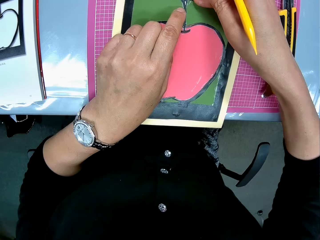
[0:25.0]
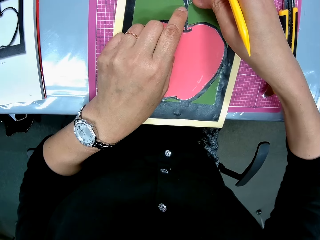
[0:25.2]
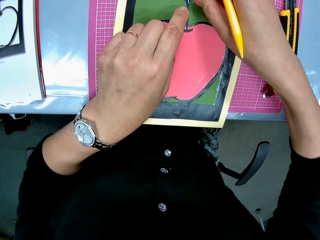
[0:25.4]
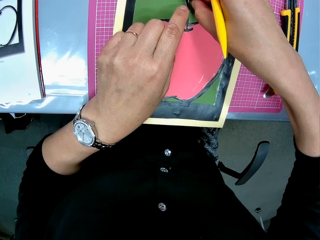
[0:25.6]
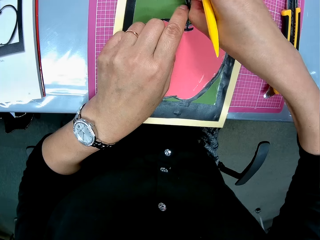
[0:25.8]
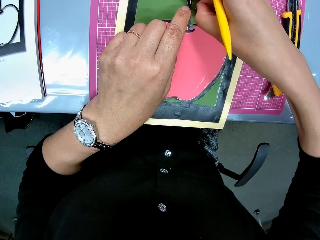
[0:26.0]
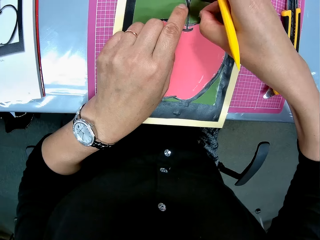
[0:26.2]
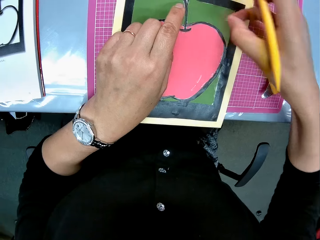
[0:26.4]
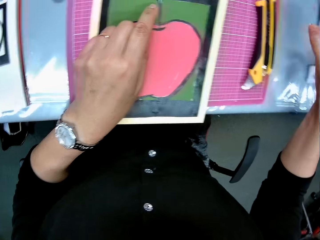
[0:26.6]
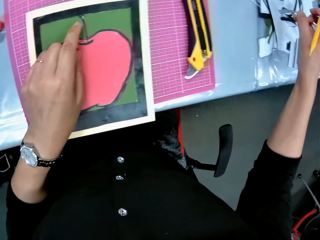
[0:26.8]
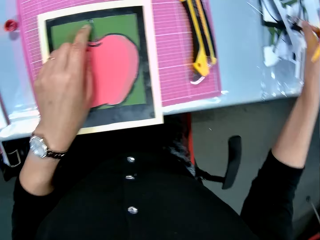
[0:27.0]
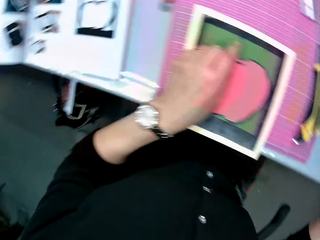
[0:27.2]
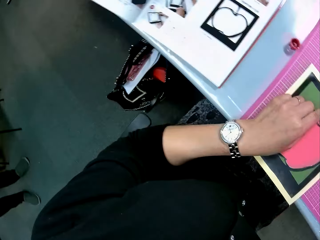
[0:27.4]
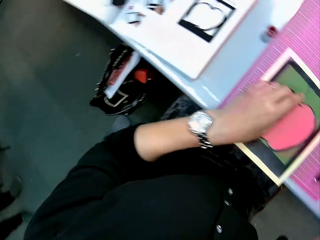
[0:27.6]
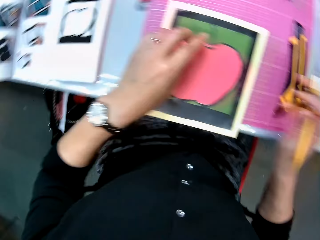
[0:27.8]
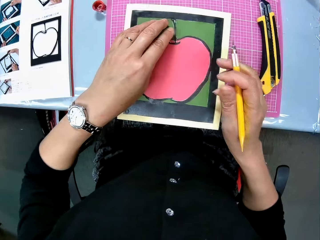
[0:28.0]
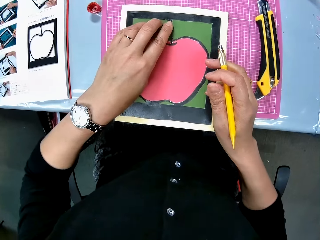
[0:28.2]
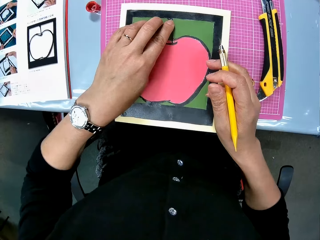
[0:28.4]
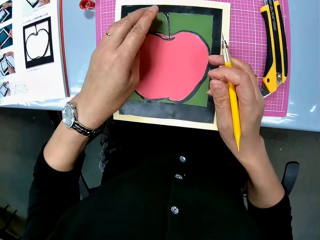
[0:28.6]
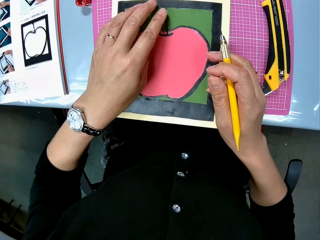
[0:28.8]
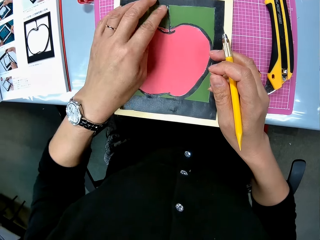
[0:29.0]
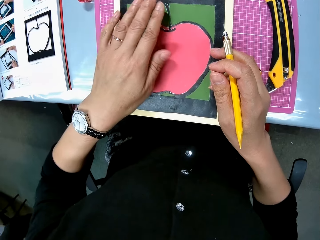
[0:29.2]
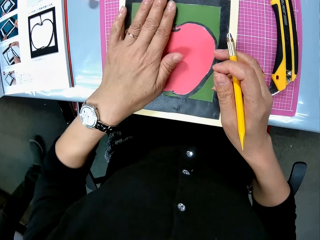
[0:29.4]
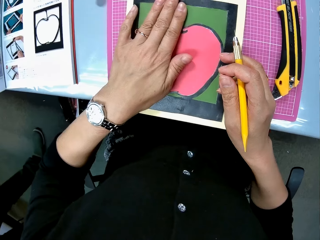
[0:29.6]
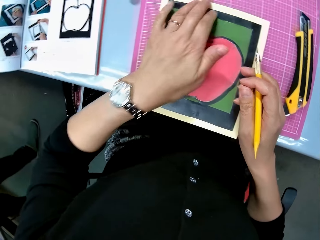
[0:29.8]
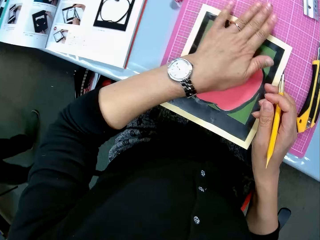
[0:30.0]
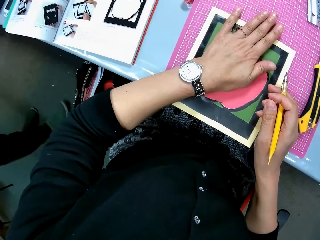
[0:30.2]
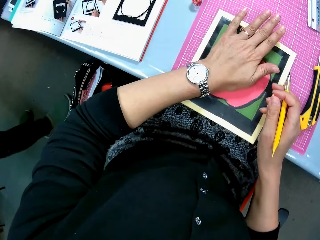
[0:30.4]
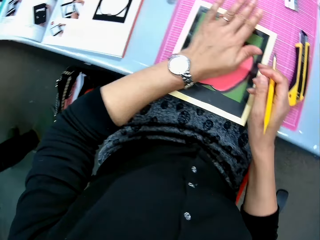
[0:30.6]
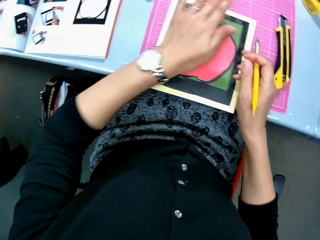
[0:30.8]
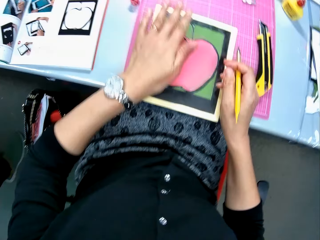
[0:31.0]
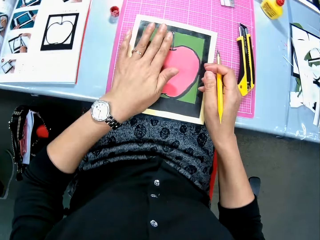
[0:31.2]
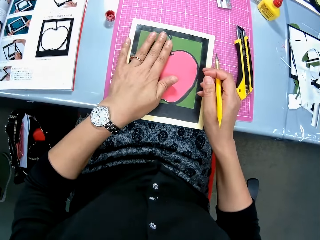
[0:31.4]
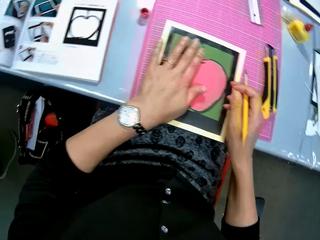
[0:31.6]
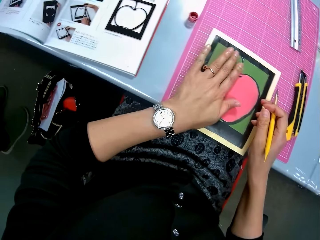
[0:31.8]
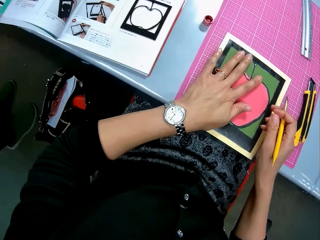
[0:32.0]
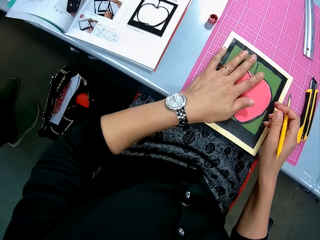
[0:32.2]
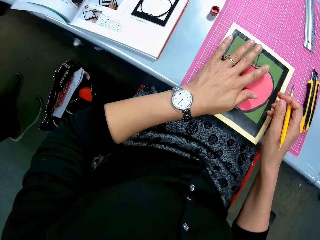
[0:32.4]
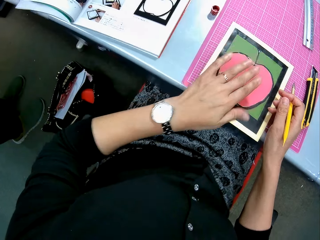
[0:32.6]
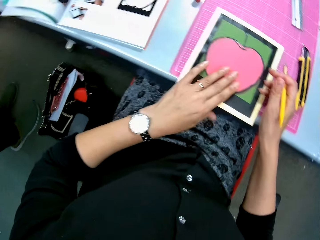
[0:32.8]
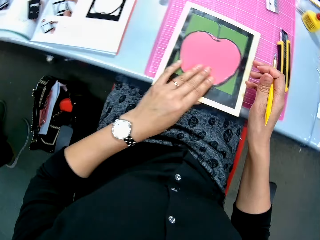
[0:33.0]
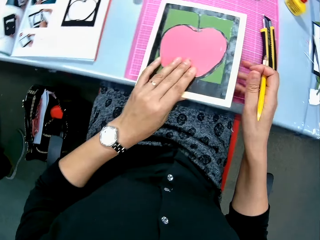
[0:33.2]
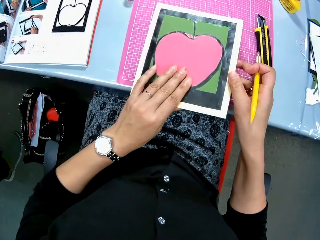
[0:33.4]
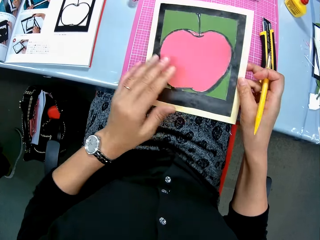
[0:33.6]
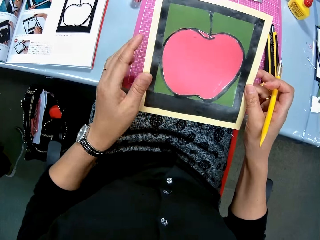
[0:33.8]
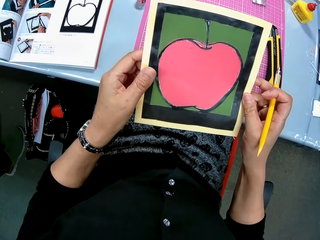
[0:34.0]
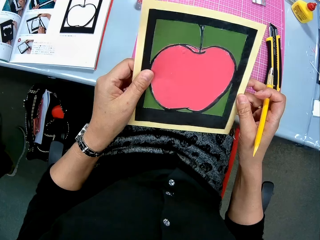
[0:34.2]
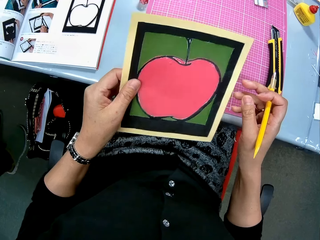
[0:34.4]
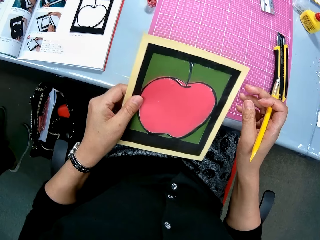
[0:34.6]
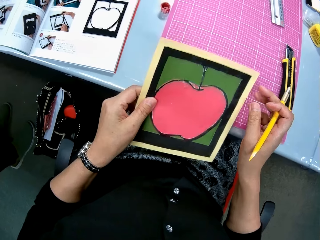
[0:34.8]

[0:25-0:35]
The camera wearer holds the light craft knife, pinches the drawing paper, and places a piece of paper on the table. A man walks in the room. The camera wearer presses the apple art with her hands. The man stands. The camera wearer picks up the apple art with both hands.

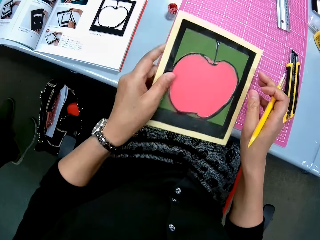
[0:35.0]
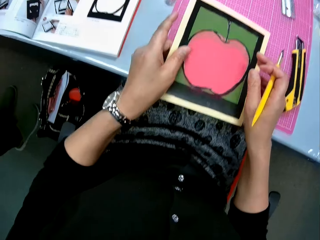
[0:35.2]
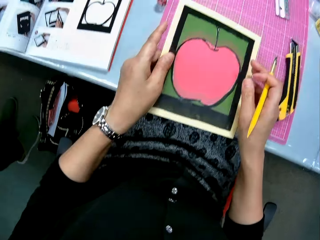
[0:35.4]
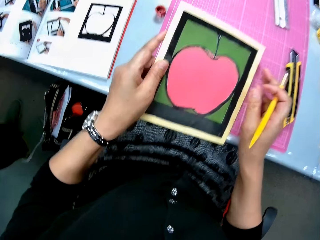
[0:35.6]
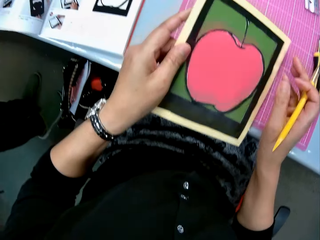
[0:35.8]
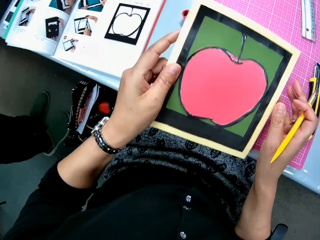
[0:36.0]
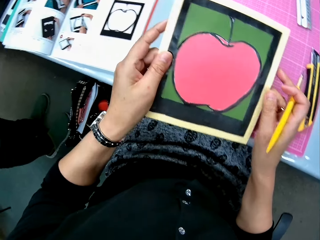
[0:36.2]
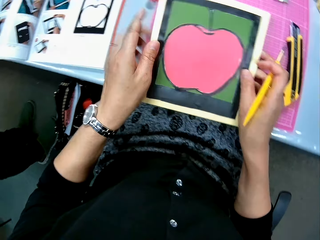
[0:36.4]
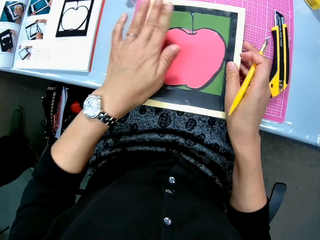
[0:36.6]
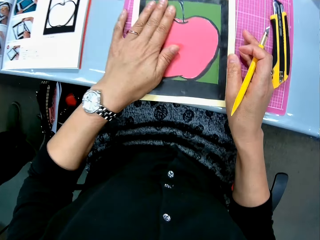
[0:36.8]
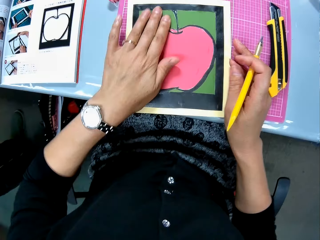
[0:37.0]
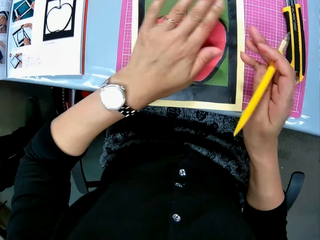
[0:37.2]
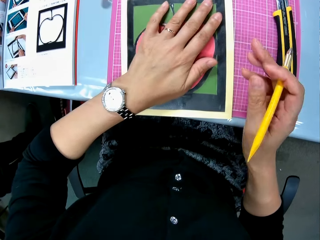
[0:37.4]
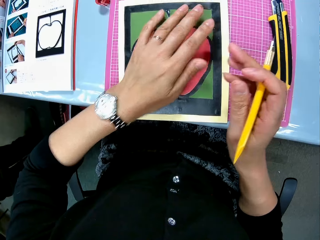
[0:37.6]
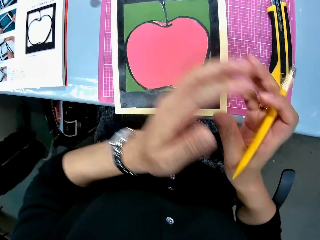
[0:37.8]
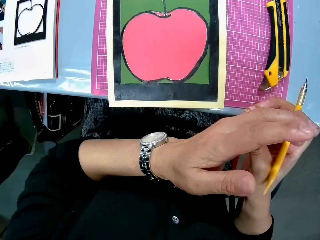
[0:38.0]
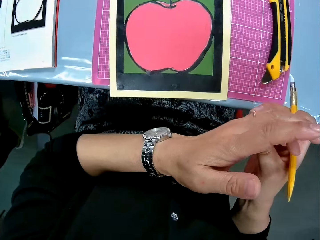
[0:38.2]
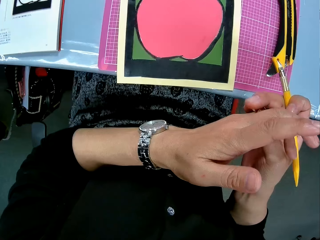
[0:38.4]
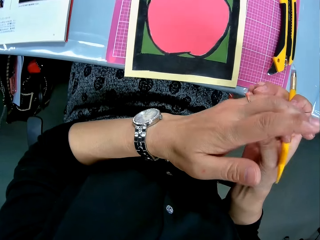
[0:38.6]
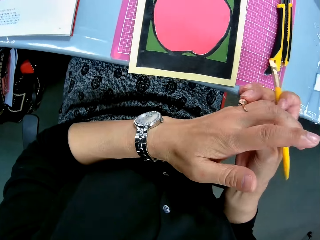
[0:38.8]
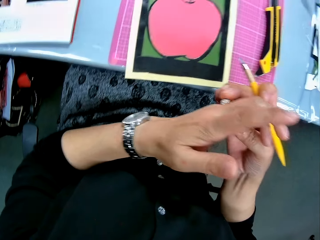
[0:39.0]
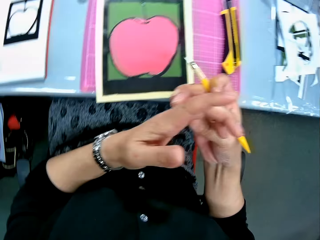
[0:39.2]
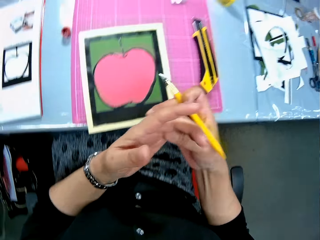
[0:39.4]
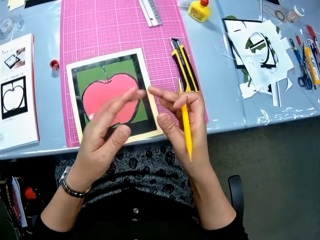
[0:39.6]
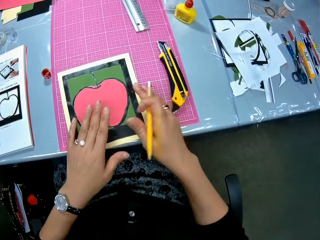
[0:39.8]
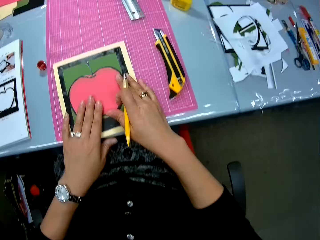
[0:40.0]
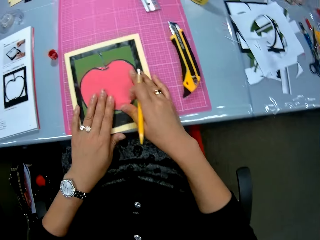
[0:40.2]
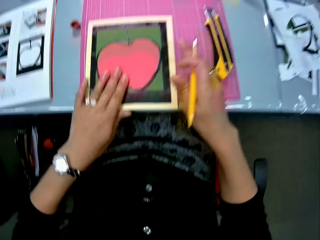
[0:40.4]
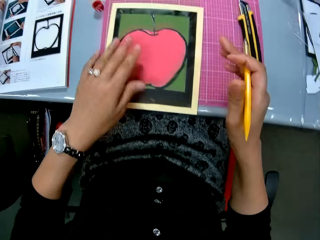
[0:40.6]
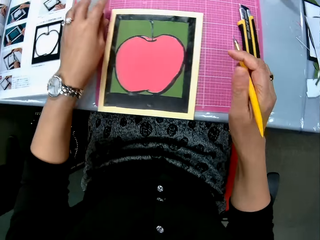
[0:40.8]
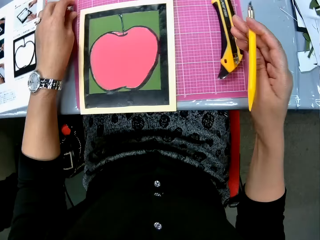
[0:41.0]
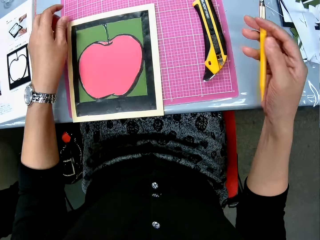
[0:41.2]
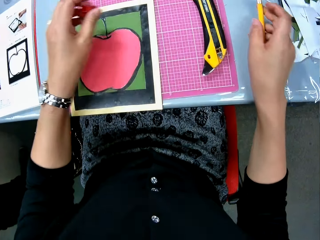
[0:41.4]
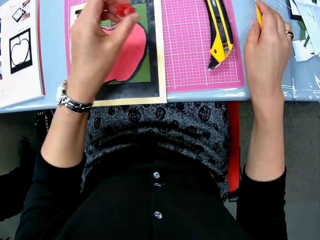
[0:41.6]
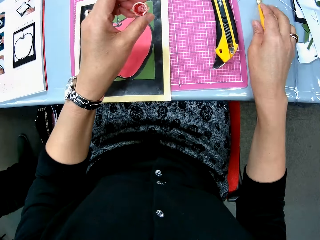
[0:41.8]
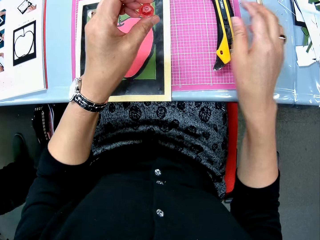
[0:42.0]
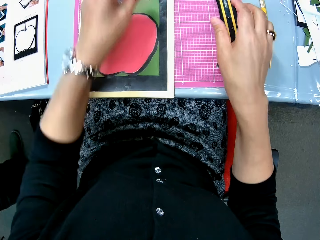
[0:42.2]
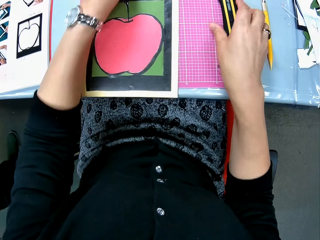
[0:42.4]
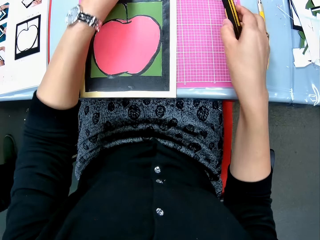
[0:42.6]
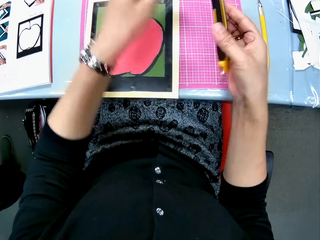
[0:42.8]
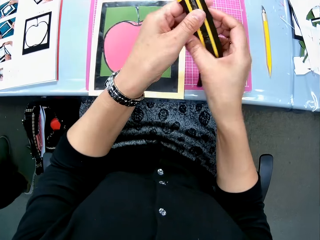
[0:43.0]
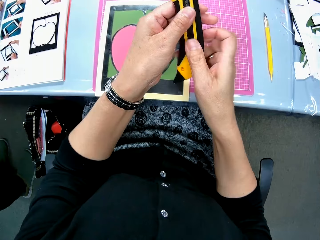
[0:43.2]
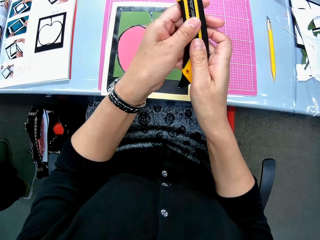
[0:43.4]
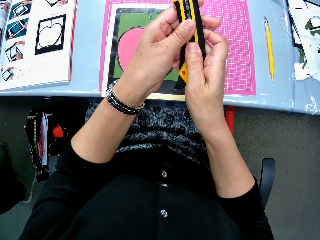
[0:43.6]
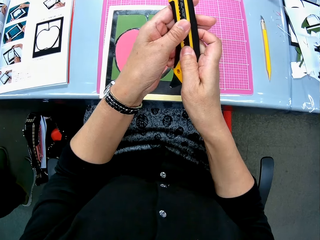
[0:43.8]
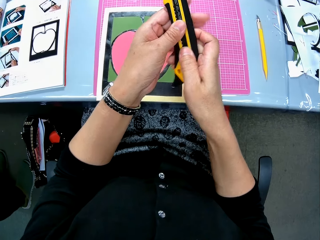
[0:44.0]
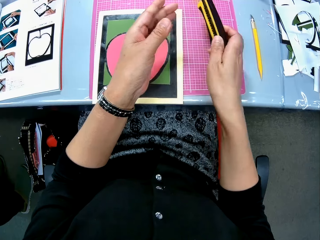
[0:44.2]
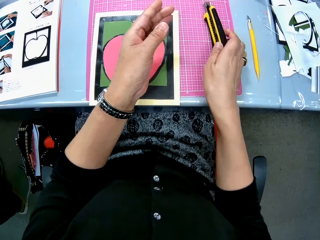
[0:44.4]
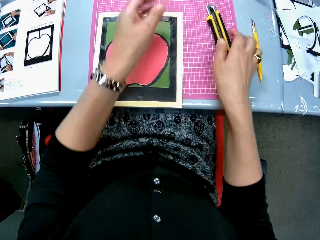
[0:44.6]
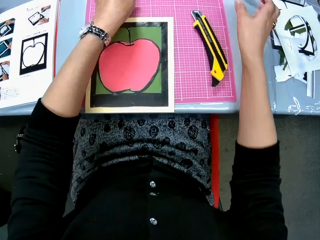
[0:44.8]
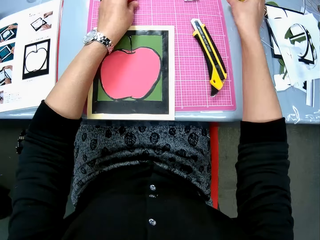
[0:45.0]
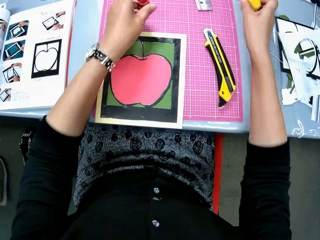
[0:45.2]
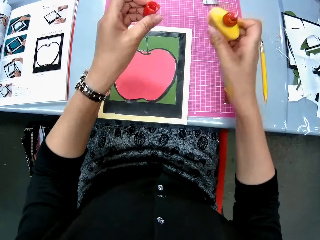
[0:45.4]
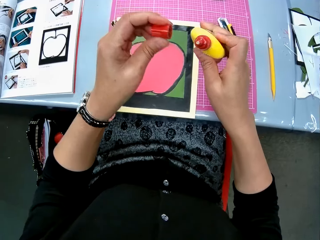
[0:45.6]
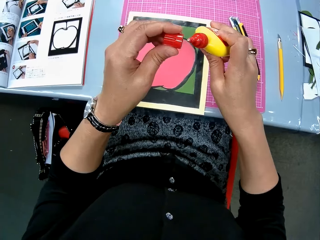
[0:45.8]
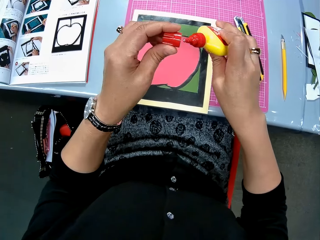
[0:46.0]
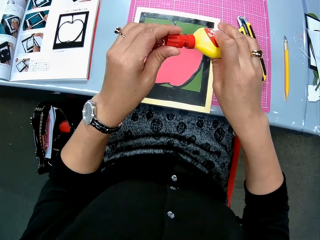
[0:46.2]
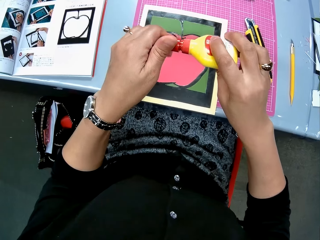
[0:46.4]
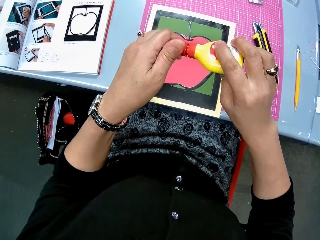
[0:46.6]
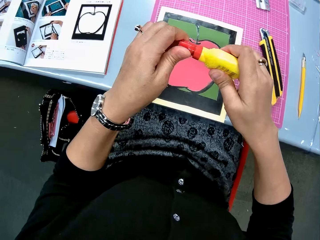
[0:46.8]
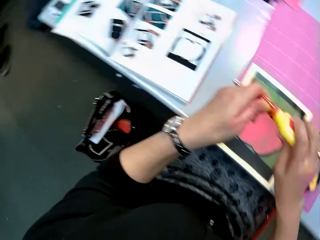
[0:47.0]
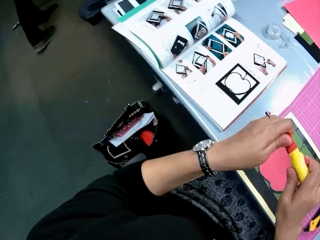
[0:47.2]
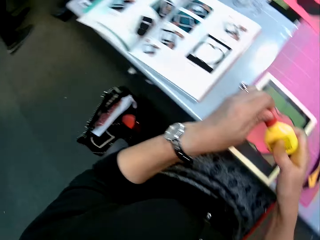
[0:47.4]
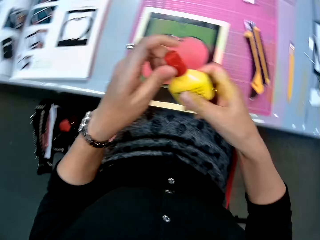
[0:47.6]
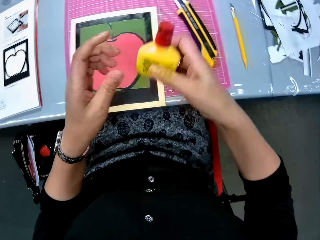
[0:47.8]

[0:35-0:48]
The camera wearer places the drawing on the cutting mat. She lifts the drawing. She places the drawing on the cutting mat with both hands. She presses the drawing. She adjusts her wedding band. She presses the drawing. She picks up the glue cover or bottle cap with her left hand. She places the light craft knife on the table. She picks up a retractable Stanley craft knife or paper knife from the cutting mat. She places the bottle cap on the table. She adjusts the paper knife. She presses the button of the retractable Stanley craft knife. She places the retractable Stanley craft knife on the cutting mat. She picks up the craft glue and the bottle cap from the table. She lids the craft glue with the bottle cap.
